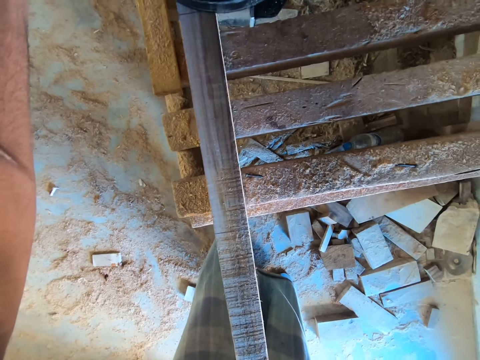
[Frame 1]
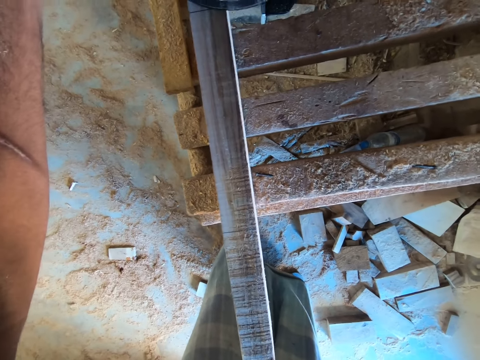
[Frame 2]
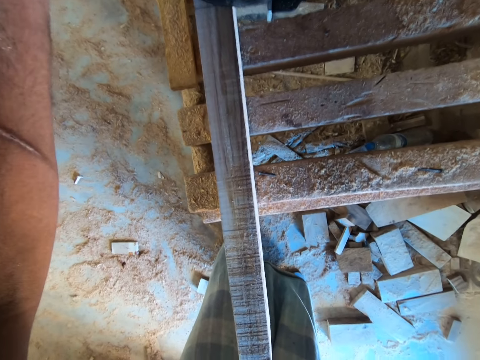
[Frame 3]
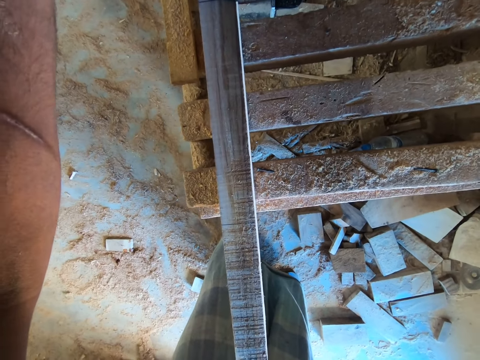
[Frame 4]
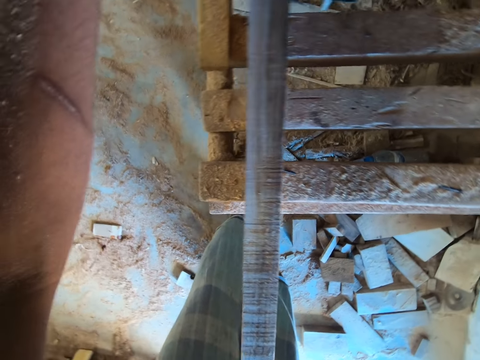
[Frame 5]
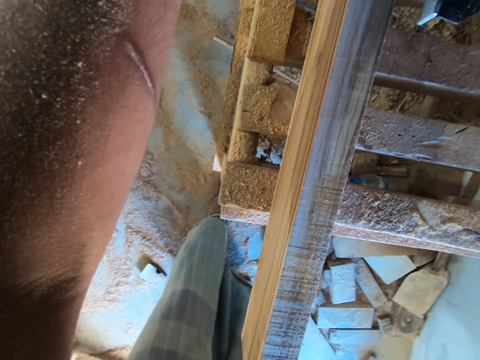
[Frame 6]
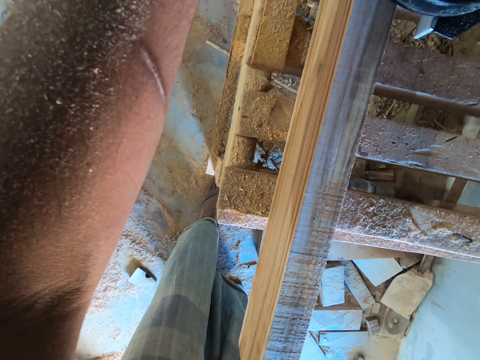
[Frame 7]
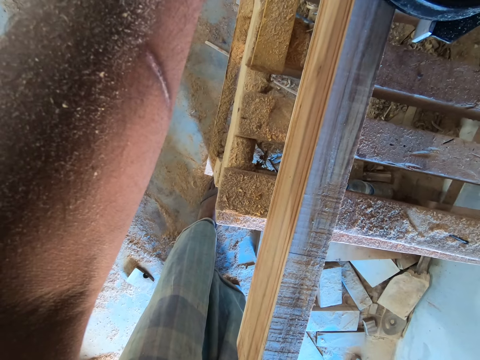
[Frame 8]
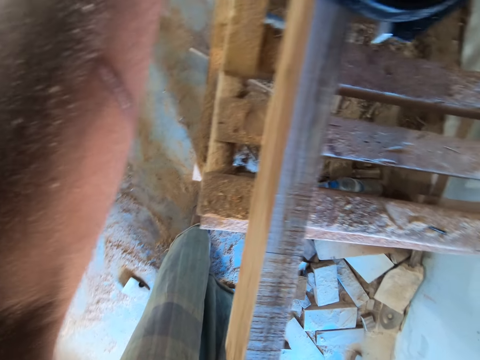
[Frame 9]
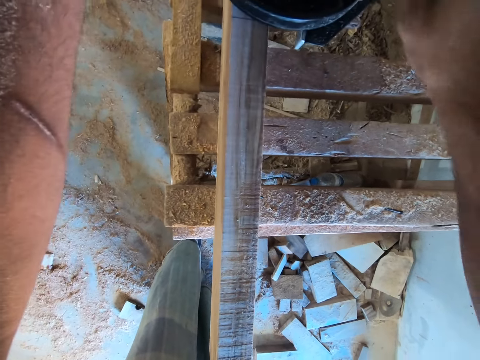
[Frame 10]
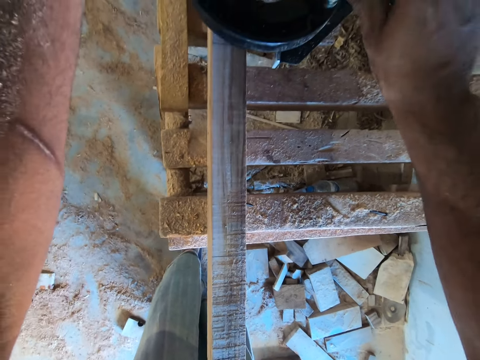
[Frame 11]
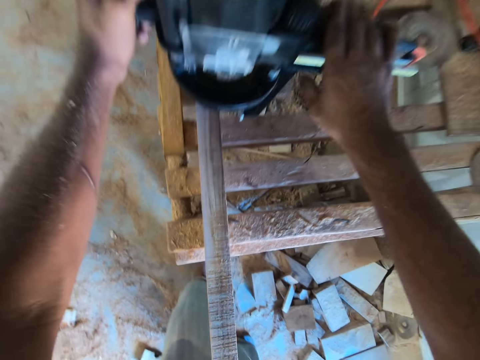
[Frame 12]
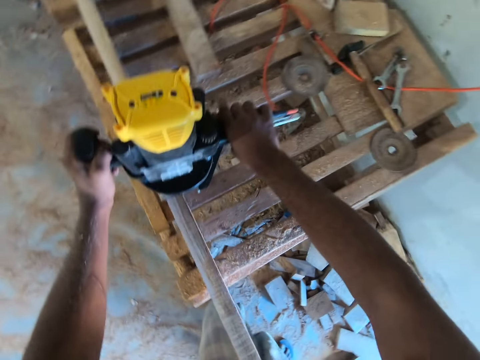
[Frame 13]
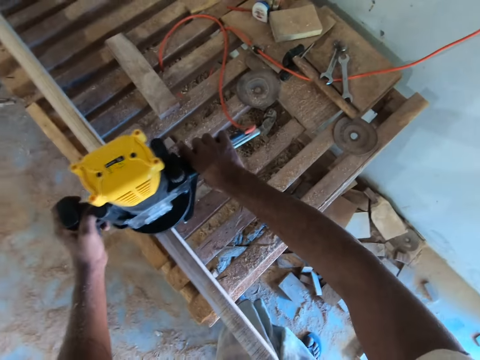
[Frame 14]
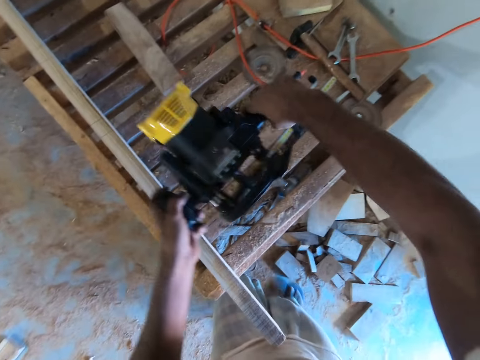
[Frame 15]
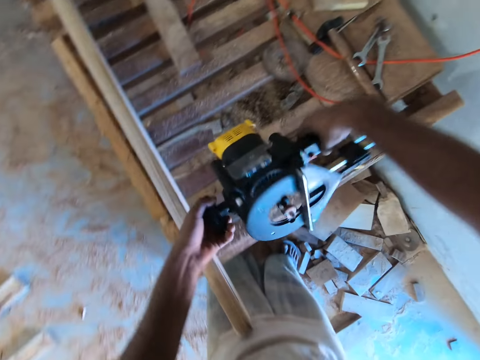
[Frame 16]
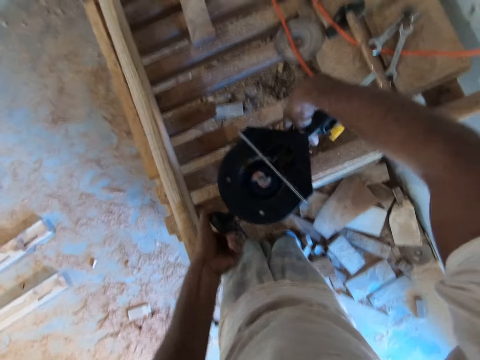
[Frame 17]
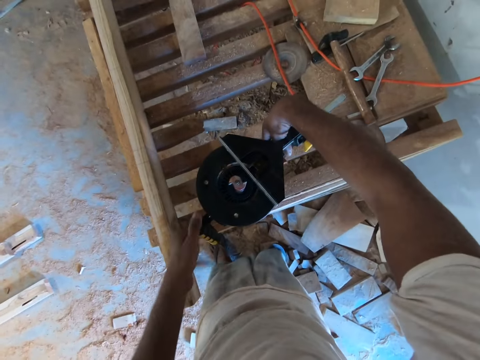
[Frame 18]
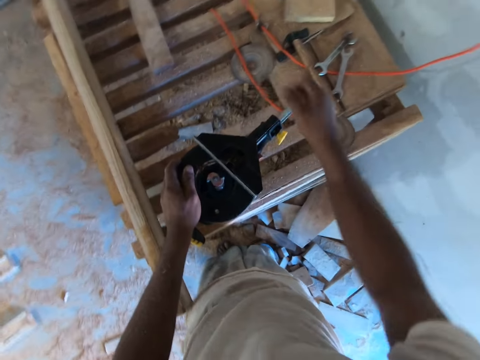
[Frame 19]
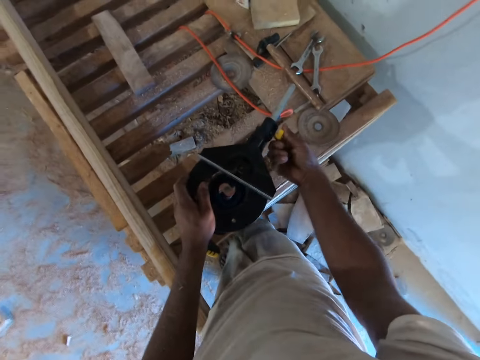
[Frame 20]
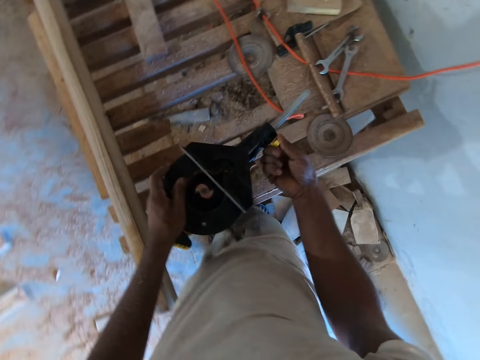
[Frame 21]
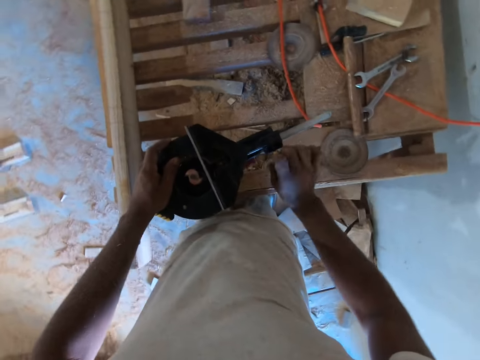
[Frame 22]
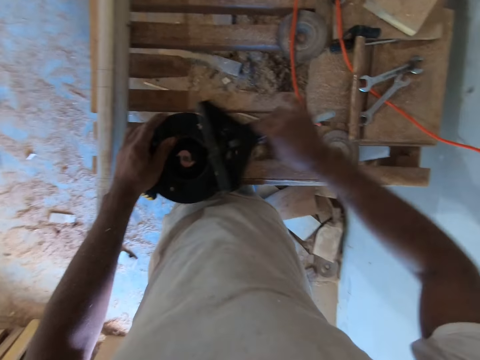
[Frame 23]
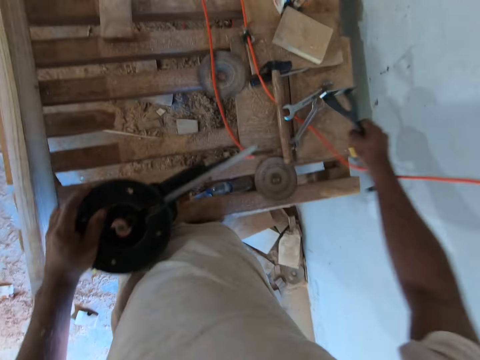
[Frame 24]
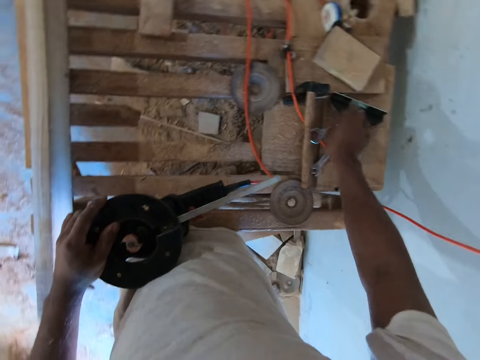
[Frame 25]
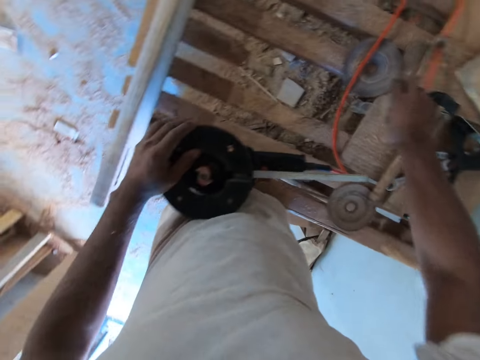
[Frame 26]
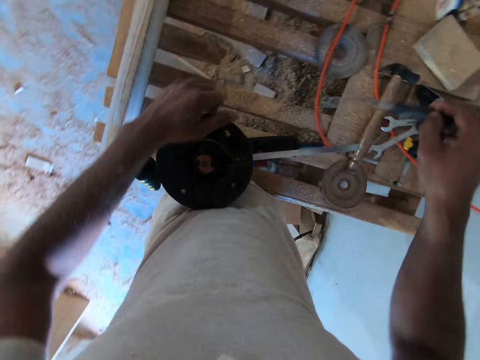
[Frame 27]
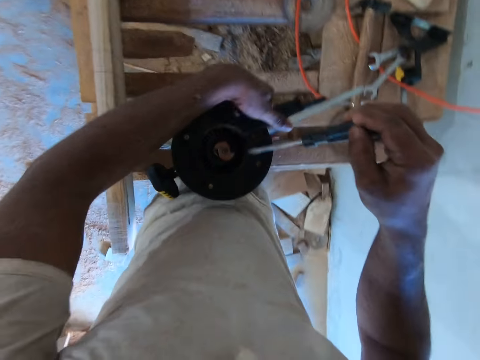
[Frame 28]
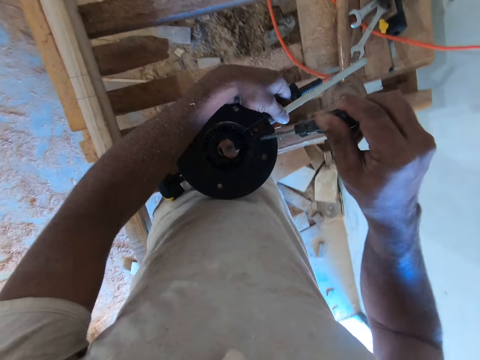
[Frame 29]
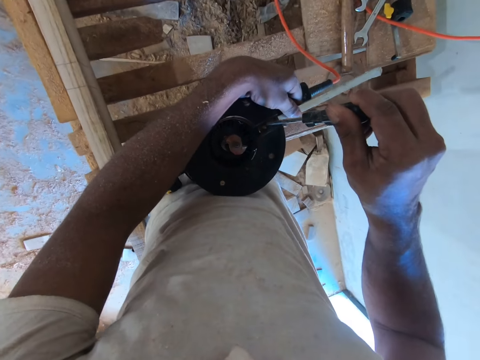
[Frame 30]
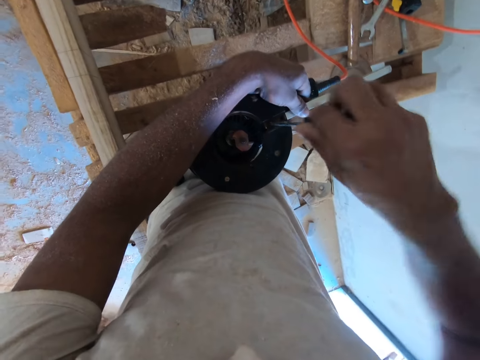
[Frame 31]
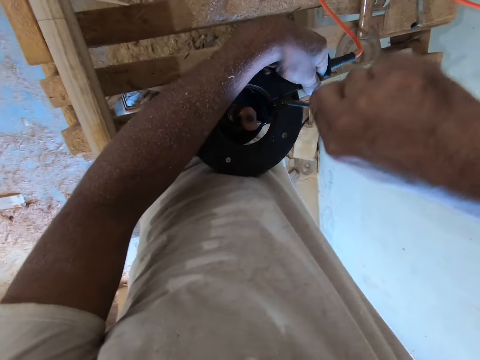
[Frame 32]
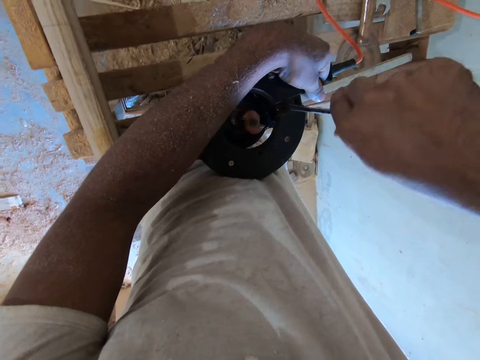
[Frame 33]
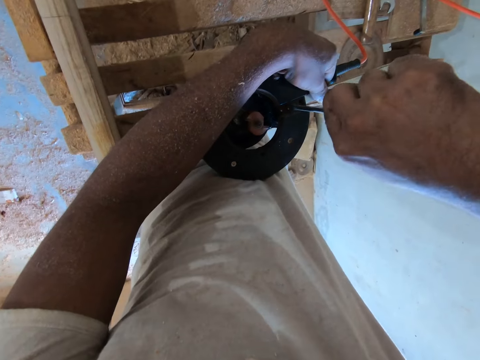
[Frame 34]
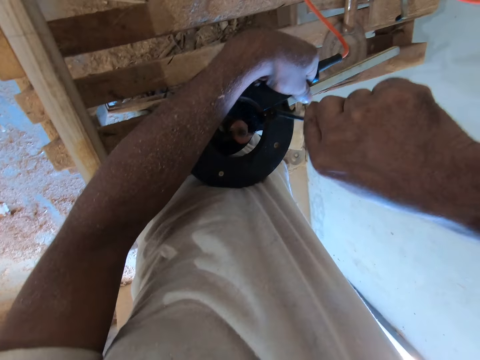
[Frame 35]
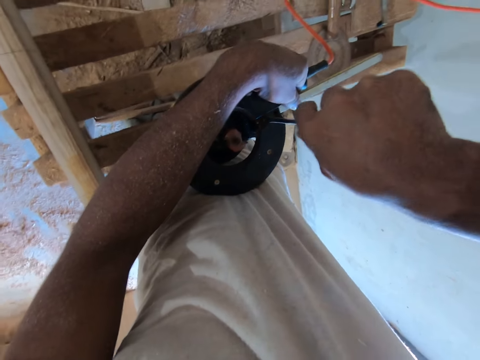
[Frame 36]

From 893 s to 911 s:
The camera wearer lifts the electric smoothening panel or wood trimmer. He drops the wood trimmer in his hands on the wood table. He moves the left hand. He examines the electric smoothening panel. He turns a knob on the wood trimmer with his right hand. He removes the base of the wood trimmer with his right hand. He drops the base of the wood trimmer on the table with his right hand. He picks up a screwdriver on the table with his right hand. He lifts the screwdriver. He tightens a screw in the wood trimmer with the screwdriver in his right hand.

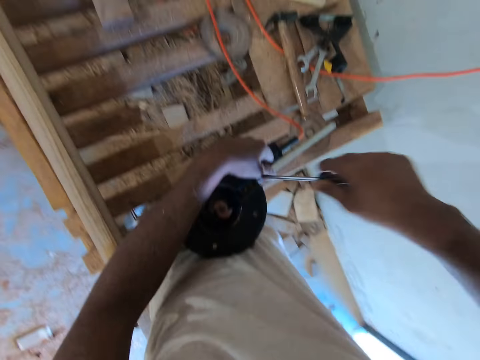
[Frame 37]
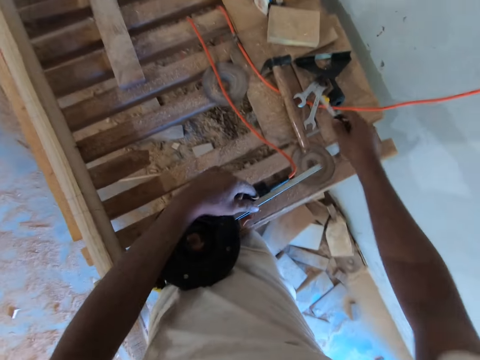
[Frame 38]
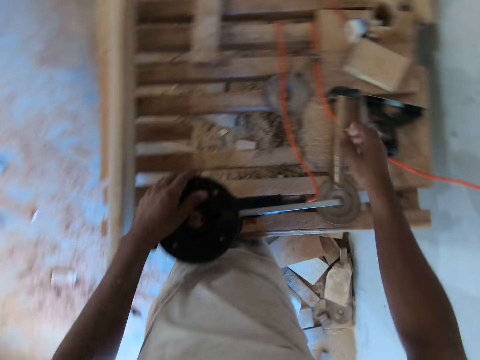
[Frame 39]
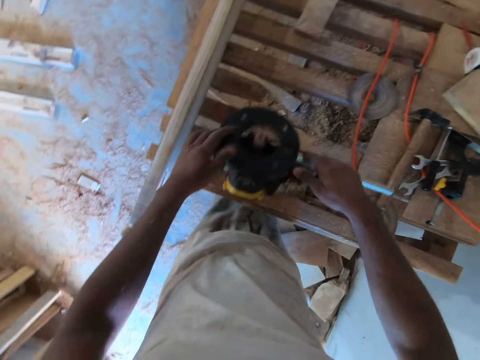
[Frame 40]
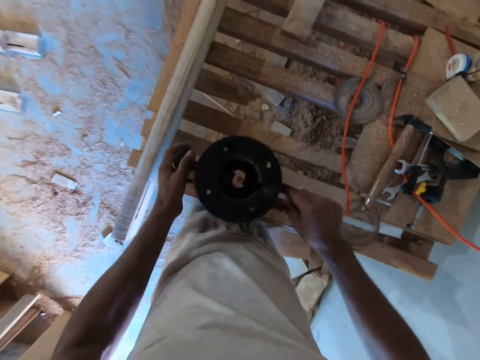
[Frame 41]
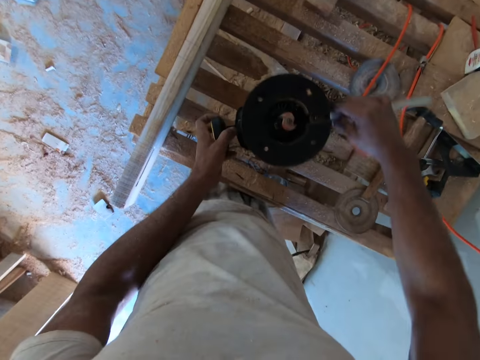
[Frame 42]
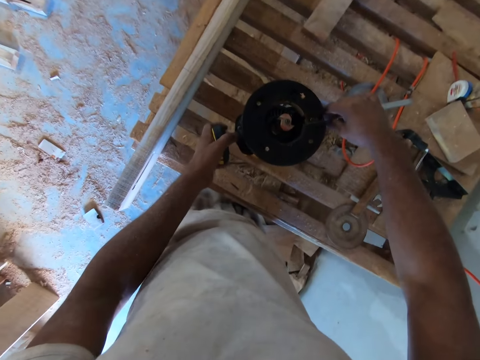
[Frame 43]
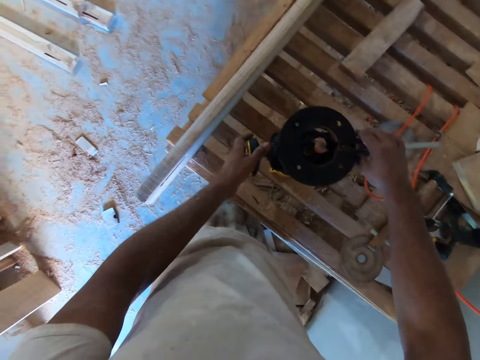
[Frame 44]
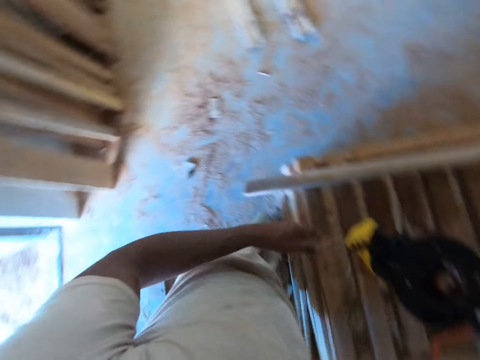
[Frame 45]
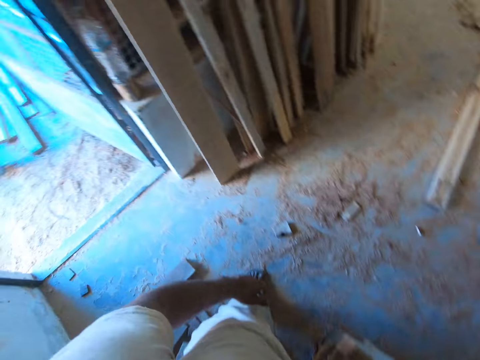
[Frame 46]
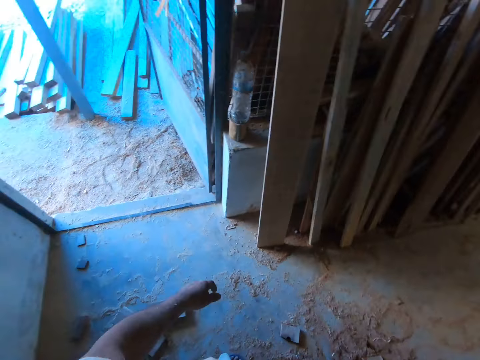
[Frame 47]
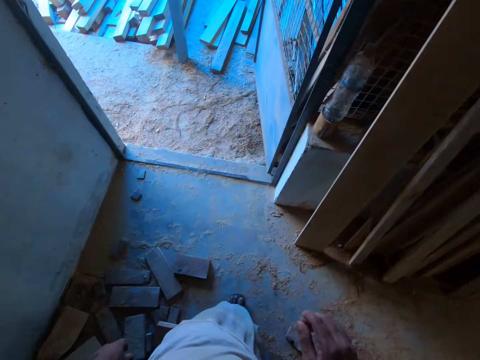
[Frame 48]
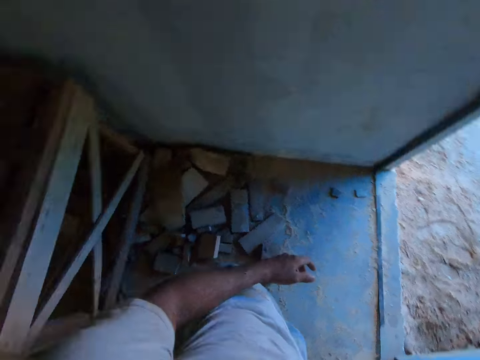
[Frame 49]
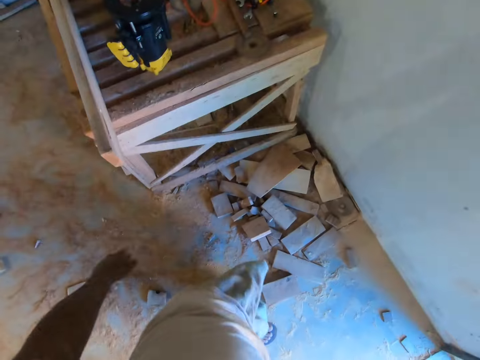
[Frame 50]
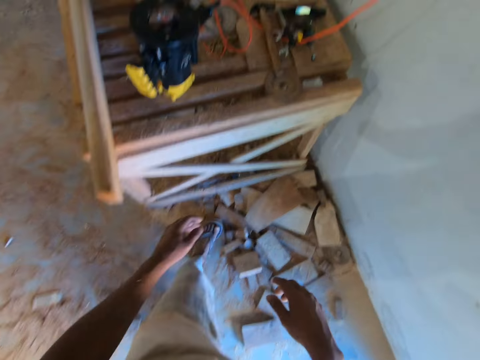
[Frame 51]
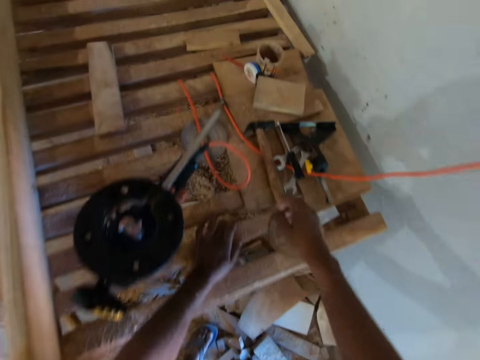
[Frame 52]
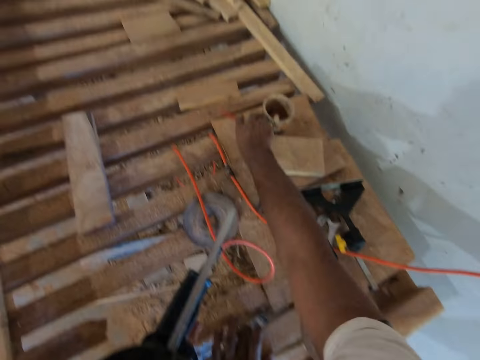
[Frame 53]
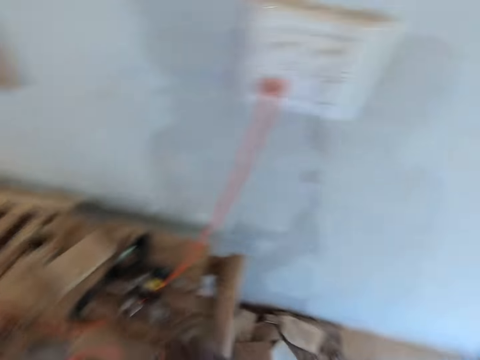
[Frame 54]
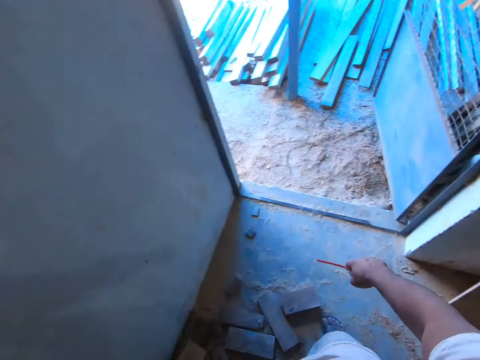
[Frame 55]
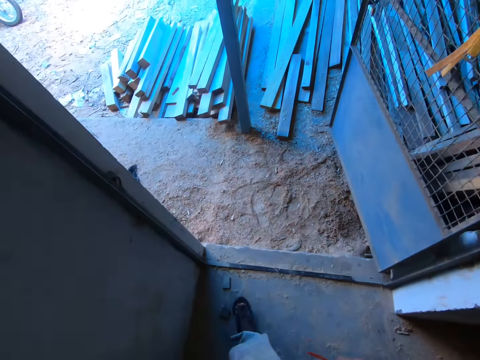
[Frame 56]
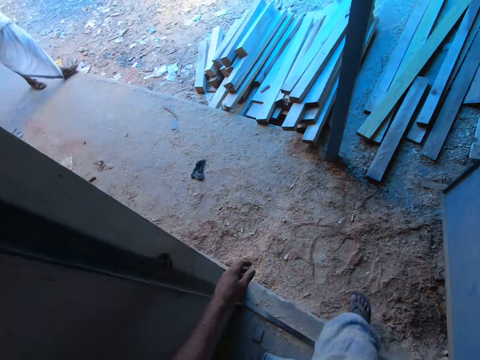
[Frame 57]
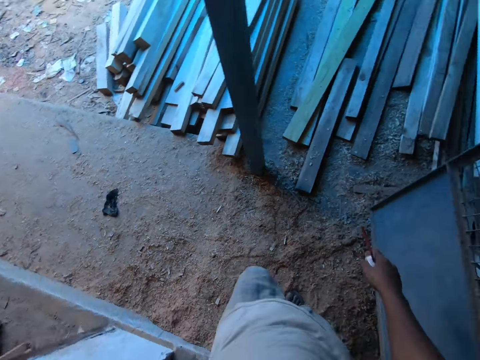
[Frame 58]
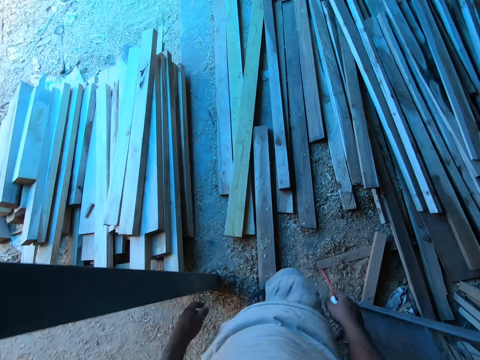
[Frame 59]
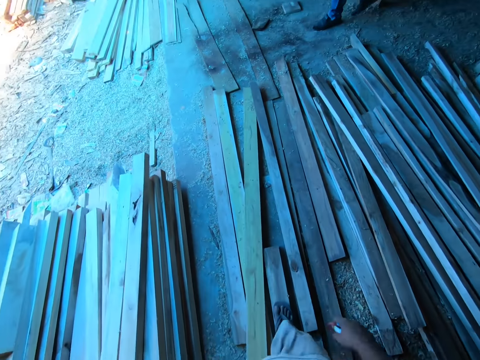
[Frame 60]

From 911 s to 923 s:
The camera wearer drops the screwdriver in his right hand on the table. He moves both hands. He moves the electric hand saw. He holds the wood trimmer in his left hand with his right hand. He moves both hands and looks around. He moves both hands. He touches the table with his left hand. He picks up a tape measure on the table with his right hand. He walks outside.
